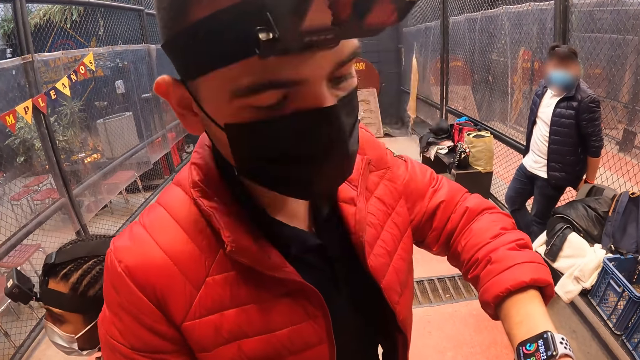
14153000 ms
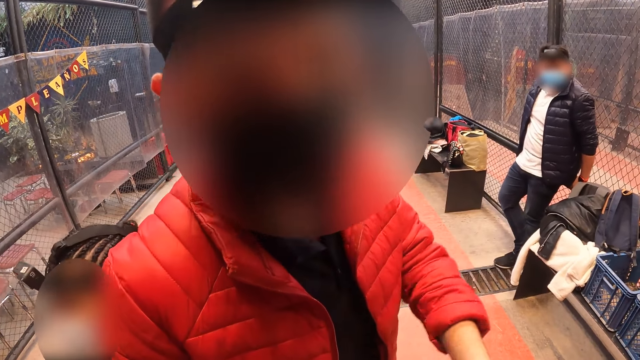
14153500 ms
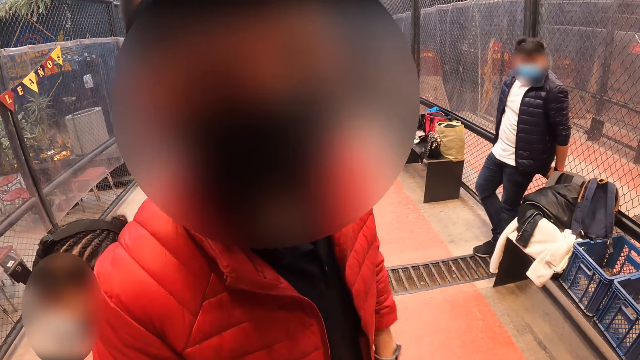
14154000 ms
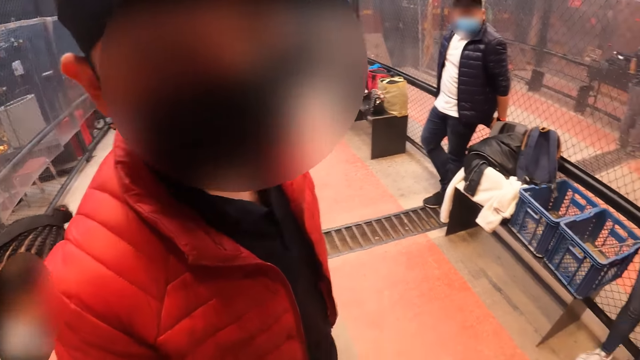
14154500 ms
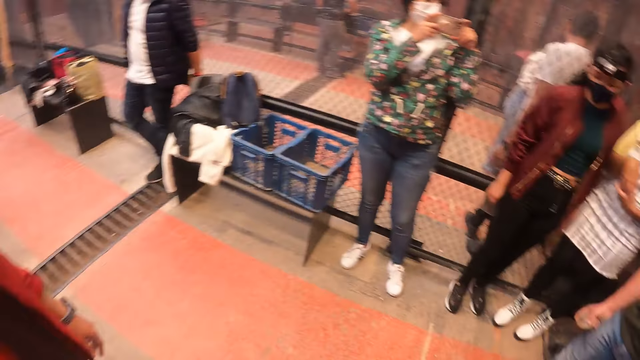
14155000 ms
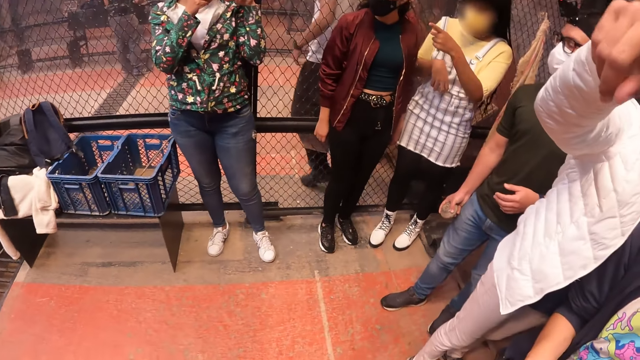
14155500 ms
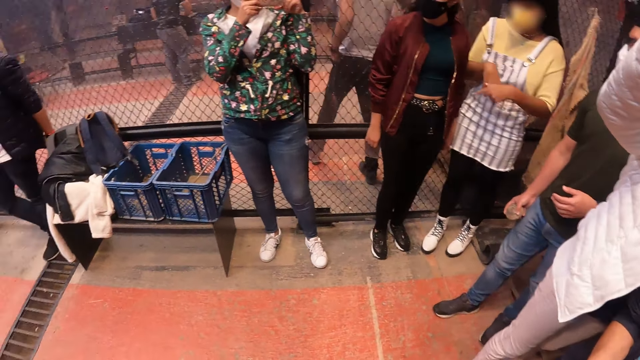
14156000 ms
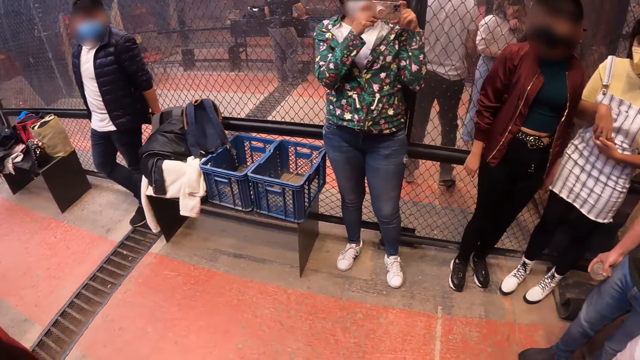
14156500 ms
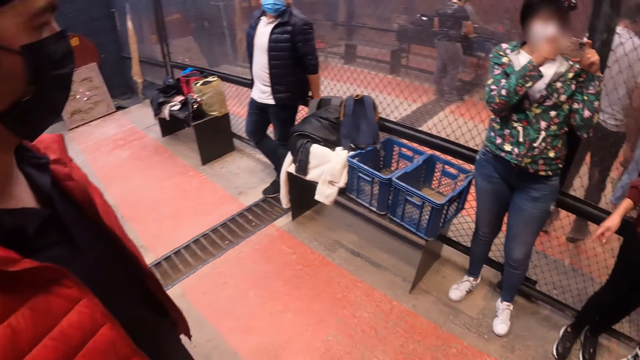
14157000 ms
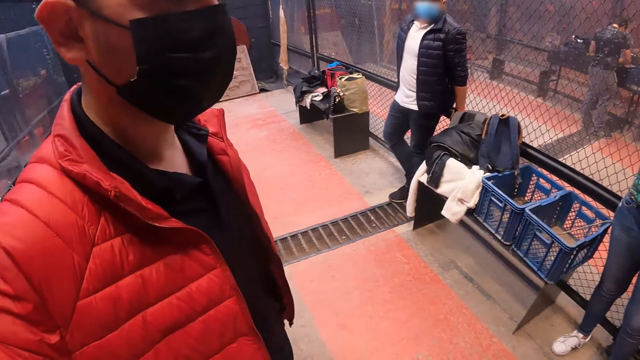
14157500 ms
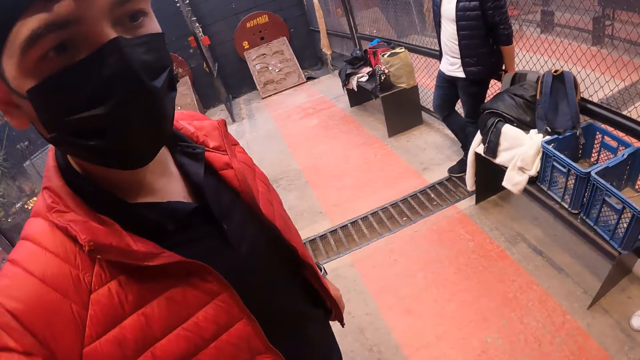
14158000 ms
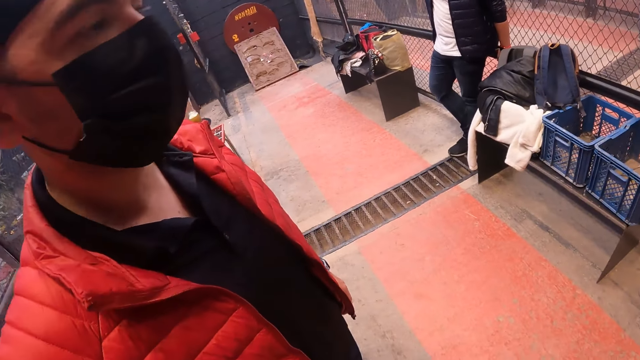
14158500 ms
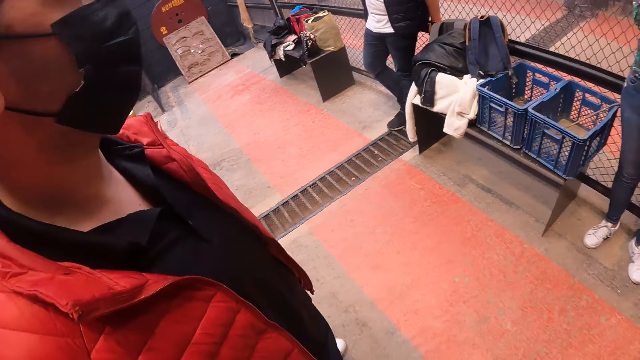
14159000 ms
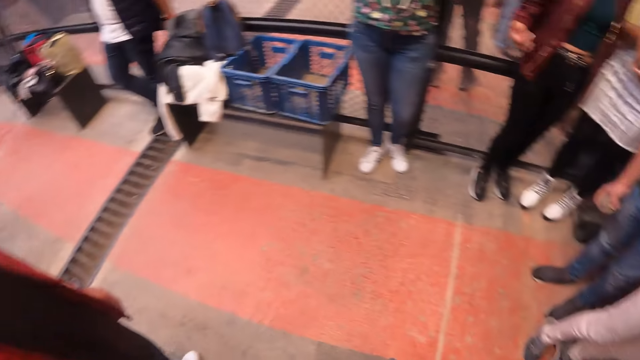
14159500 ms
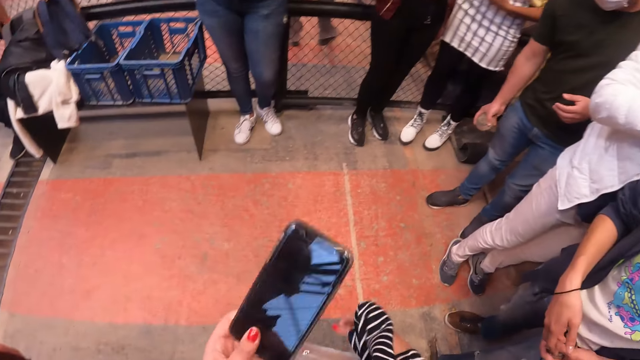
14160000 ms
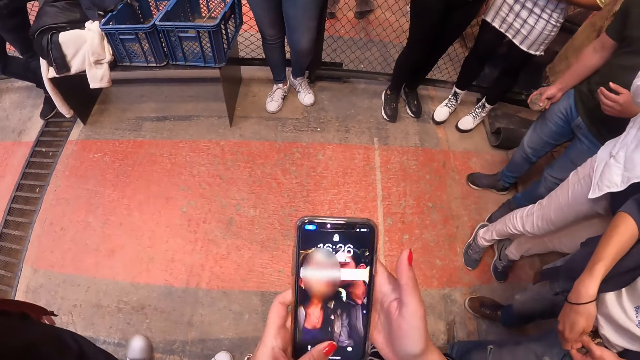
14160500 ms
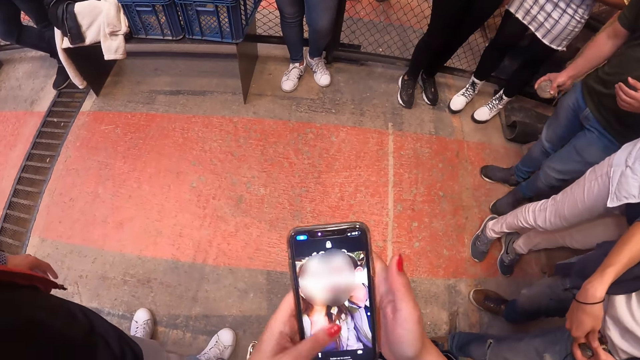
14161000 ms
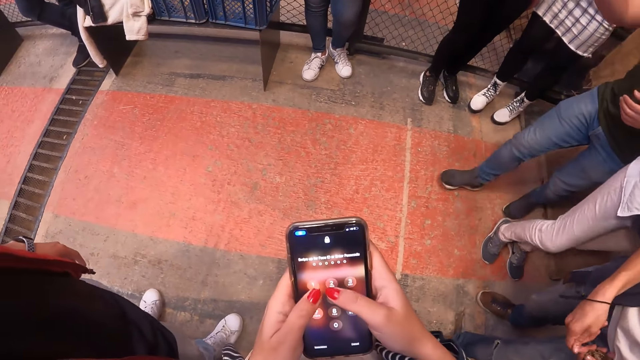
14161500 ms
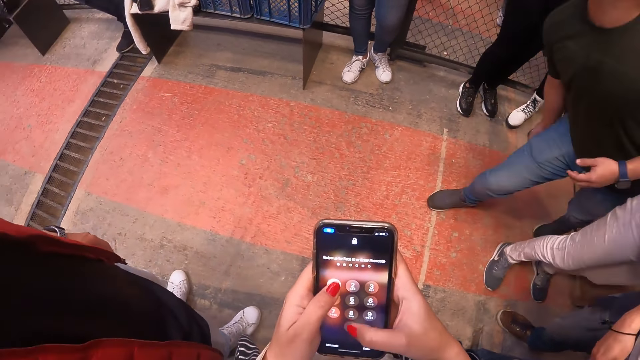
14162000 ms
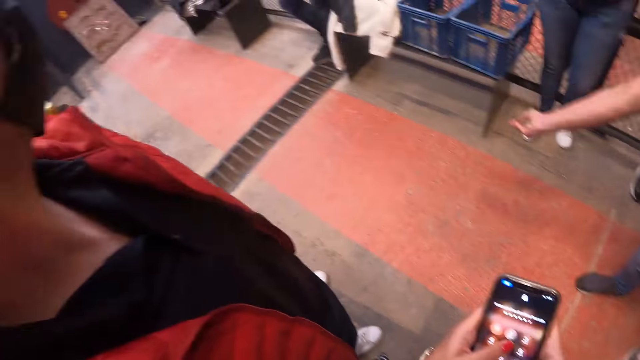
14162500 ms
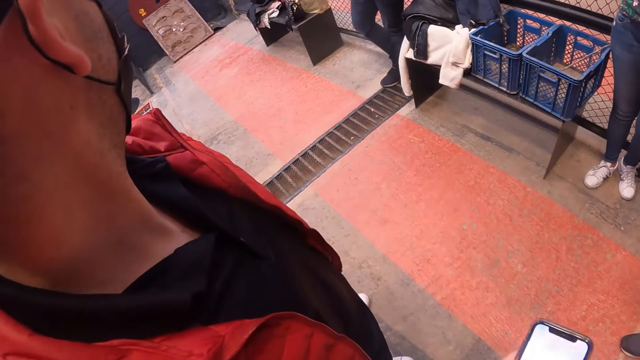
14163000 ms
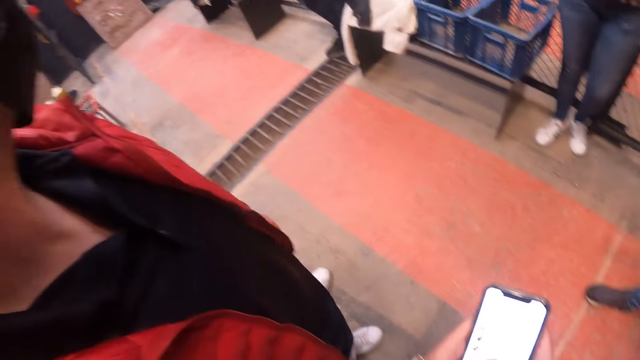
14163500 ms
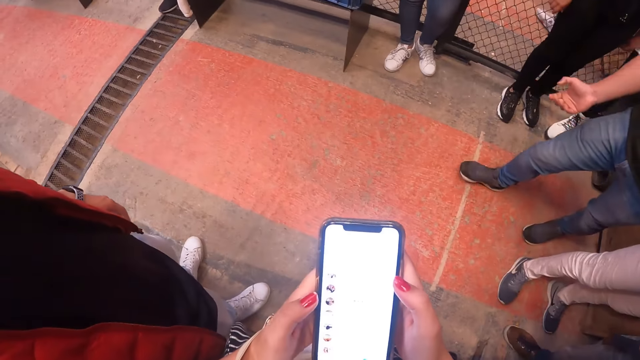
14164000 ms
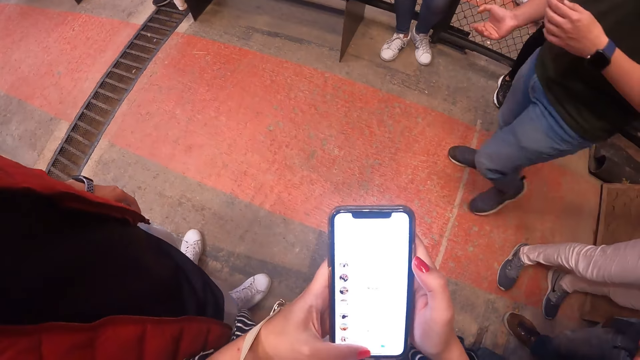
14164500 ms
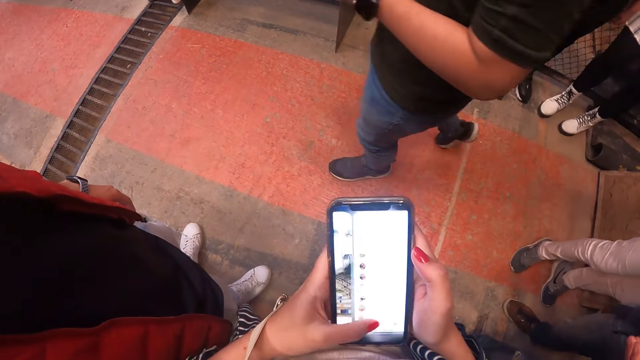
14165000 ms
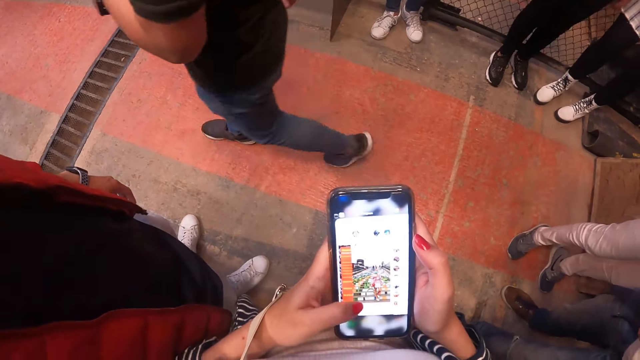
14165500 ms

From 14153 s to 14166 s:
A woman operates the phone in both hands. Another woman interacts with a third woman and a man. The camera wearer holds a phone in their left hand. They move the phone. They hold the phone in their left hand with their right hand. They operate the phone in both hands. The man throws the stone in his right hand to the brick wall.

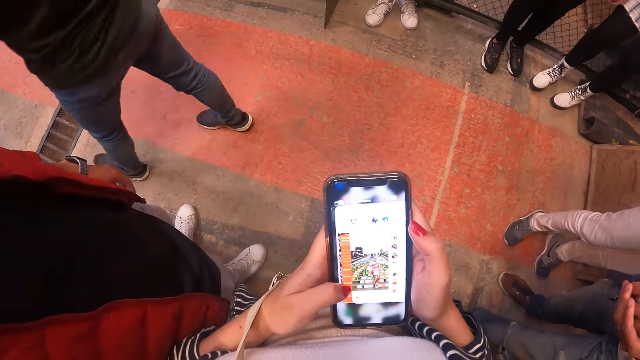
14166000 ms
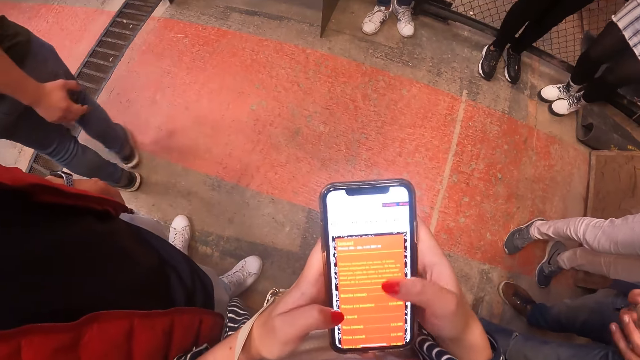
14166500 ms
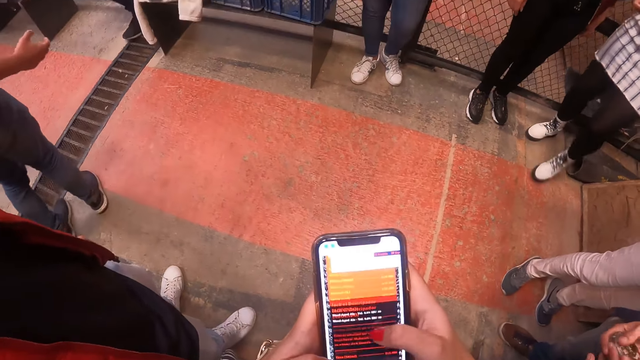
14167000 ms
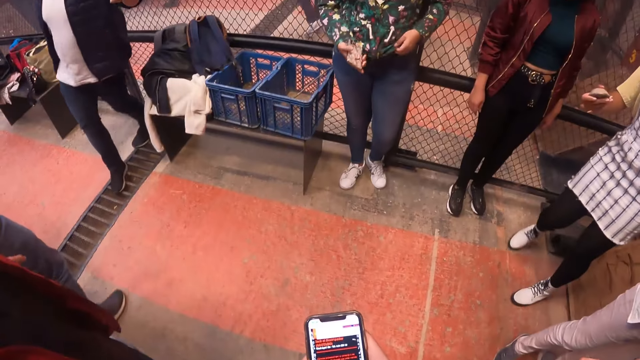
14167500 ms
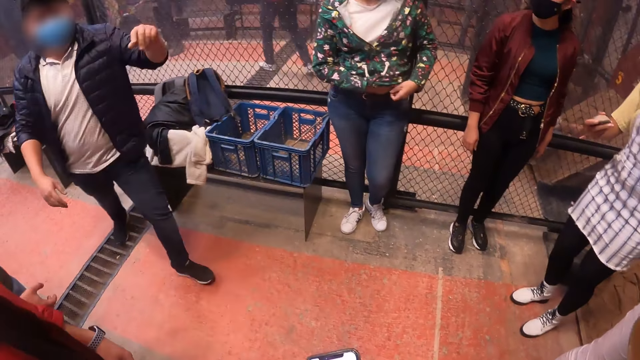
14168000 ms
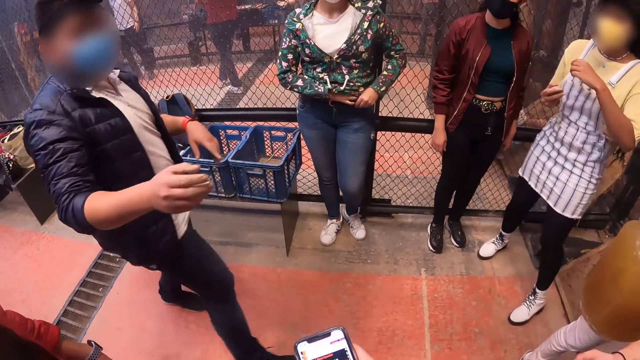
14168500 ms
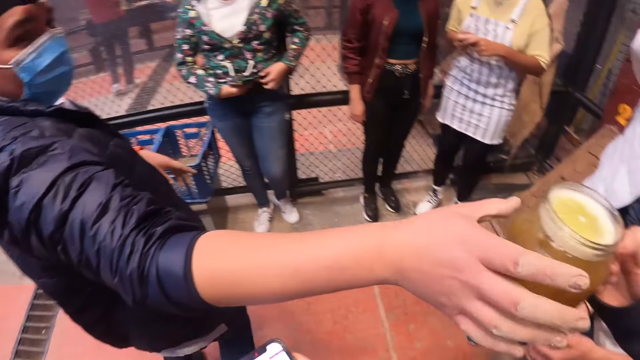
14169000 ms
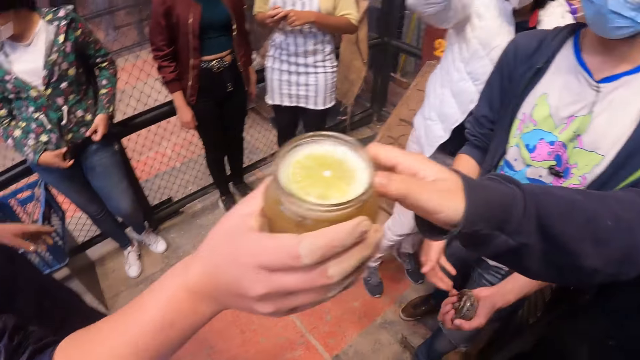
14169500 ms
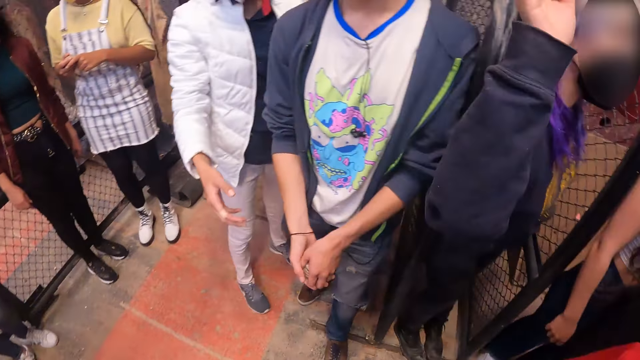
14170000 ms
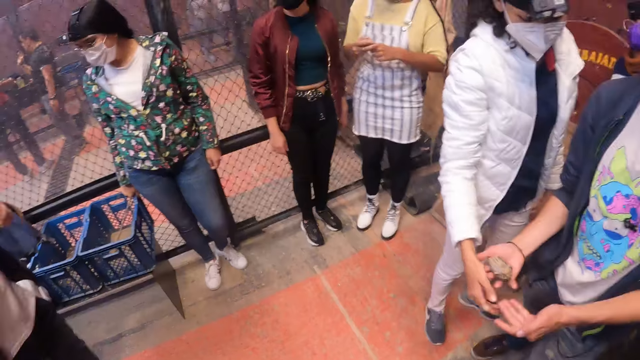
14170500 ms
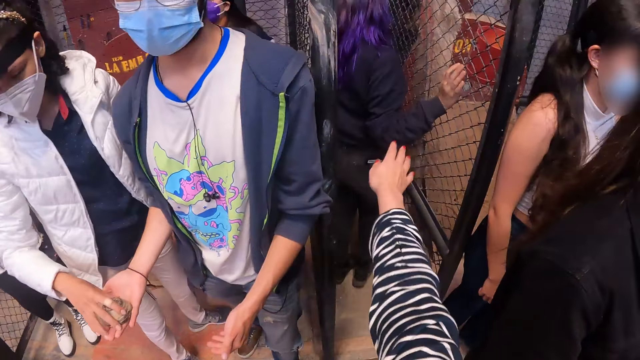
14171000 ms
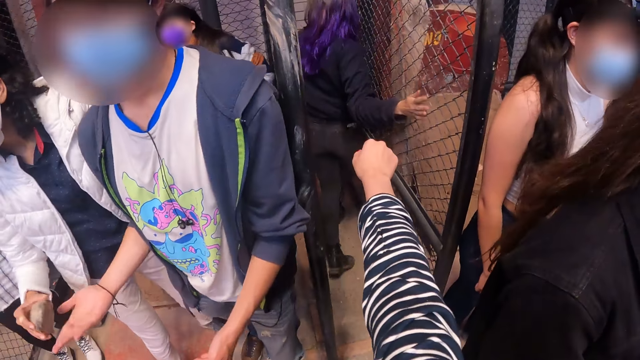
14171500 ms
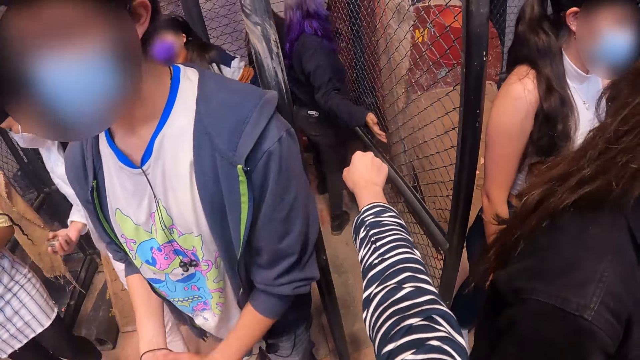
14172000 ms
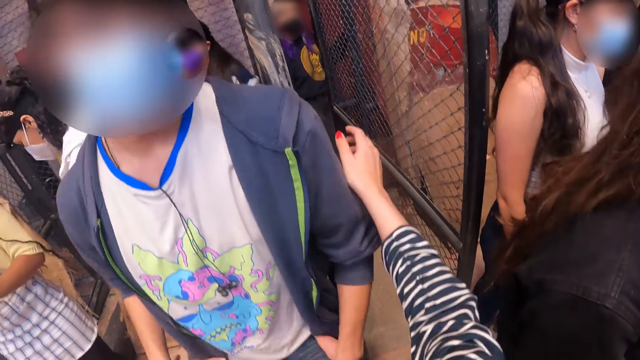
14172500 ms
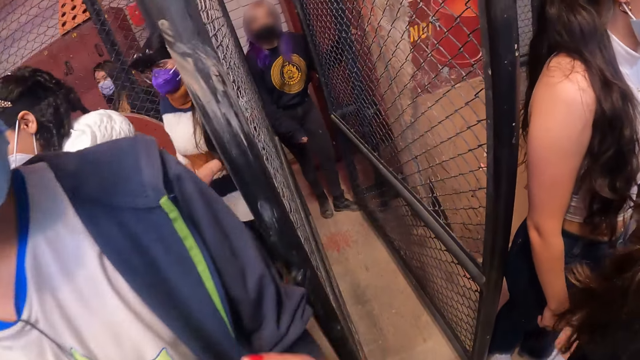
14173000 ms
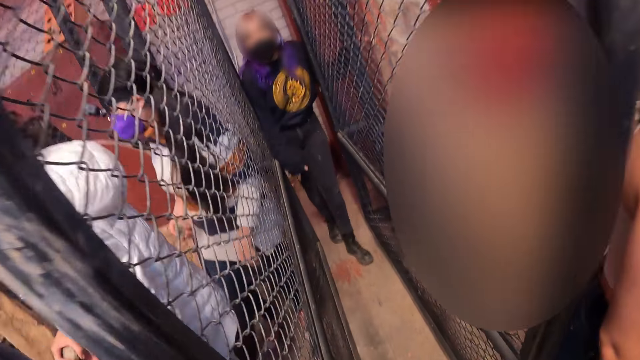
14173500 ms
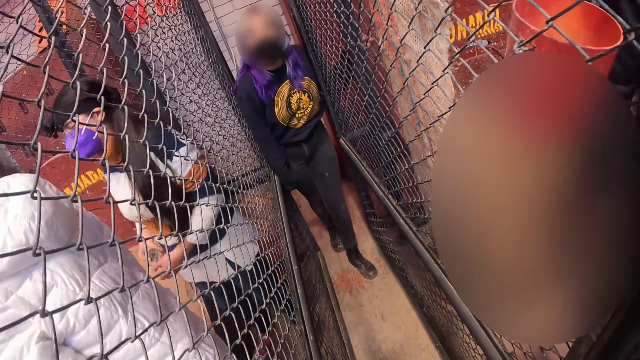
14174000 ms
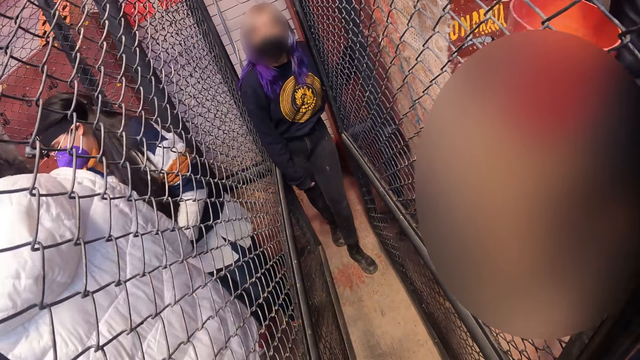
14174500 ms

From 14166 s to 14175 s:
A woman holds a stone in her right hand. Another woman puts the phone in her right hand in her jean pocket. The first woman holds the stone in her right hand with her left hand. A third woman passes a cup of drink in her right hand to a man in his right hand. Another man passes a stone in his left hand to his right hand. The third woman holds a wire fence with her right hand. The camera wearer interacts with the third woman. The second man passes the stone in his left hand to a fourth woman in her right hand. The camera wearer looks around. The third woman holds the wire fence with her left hand.
